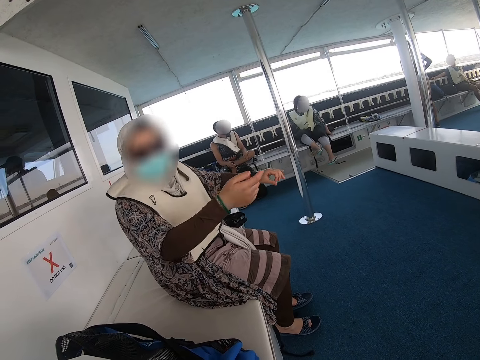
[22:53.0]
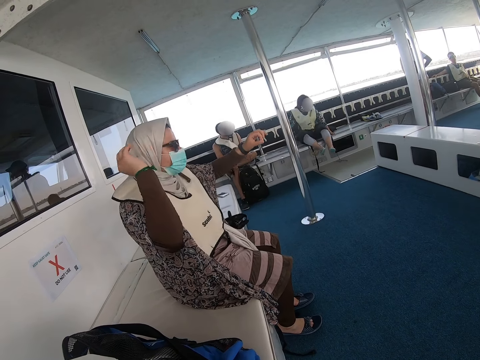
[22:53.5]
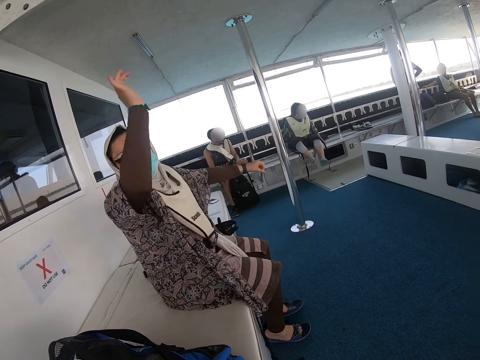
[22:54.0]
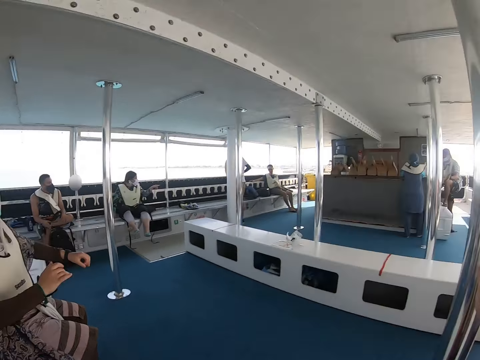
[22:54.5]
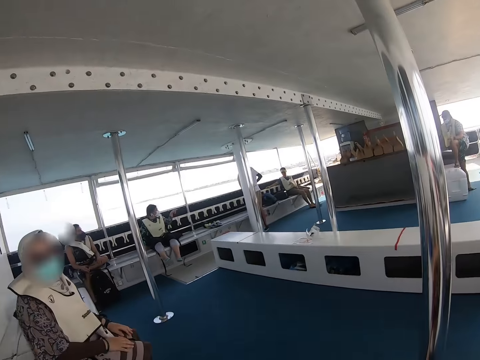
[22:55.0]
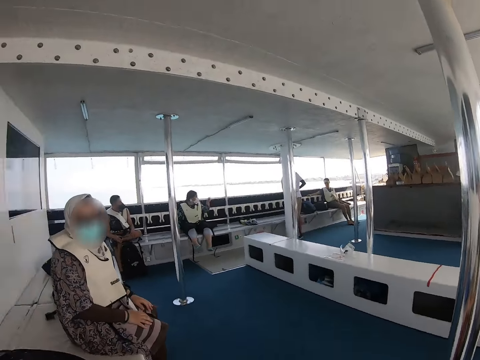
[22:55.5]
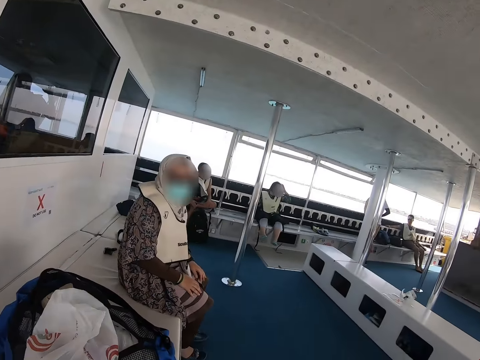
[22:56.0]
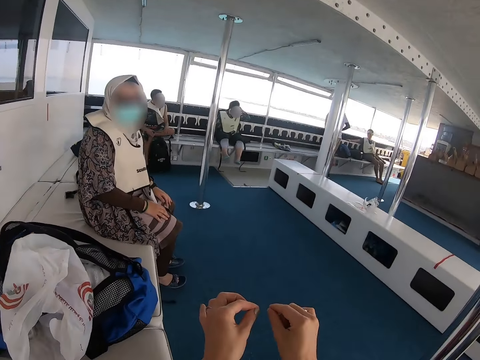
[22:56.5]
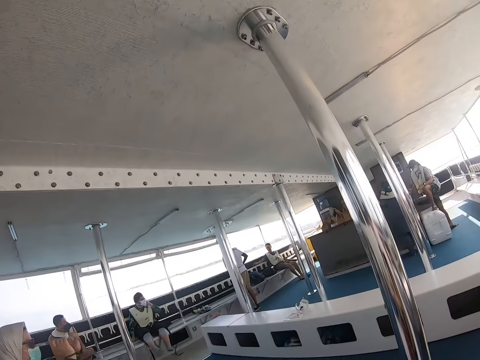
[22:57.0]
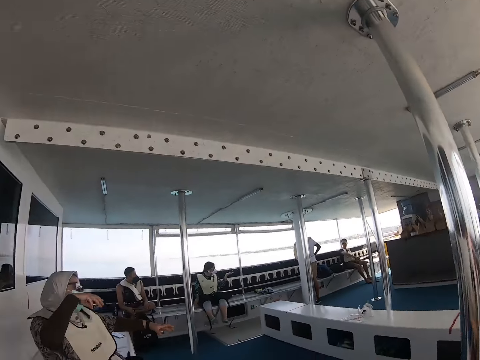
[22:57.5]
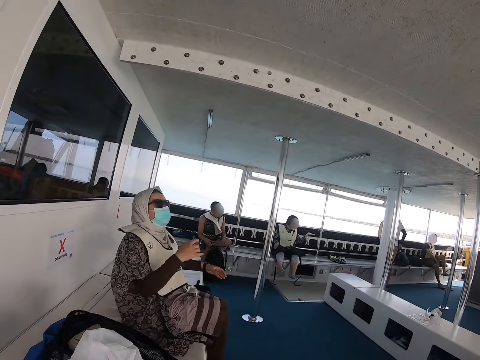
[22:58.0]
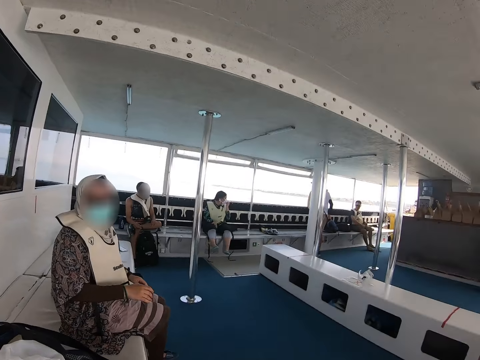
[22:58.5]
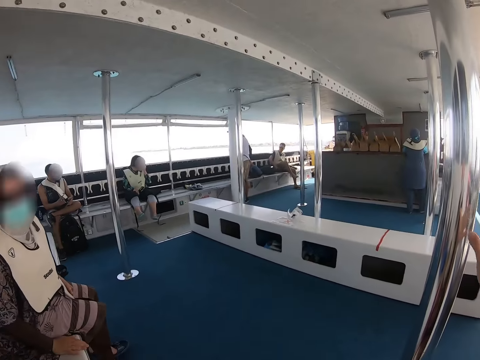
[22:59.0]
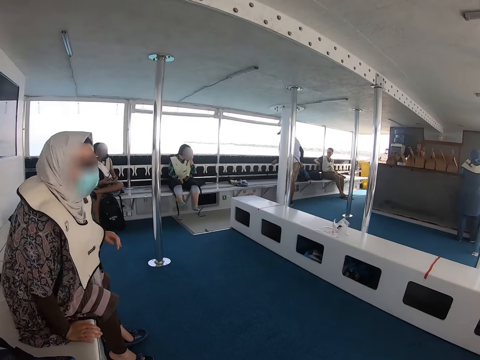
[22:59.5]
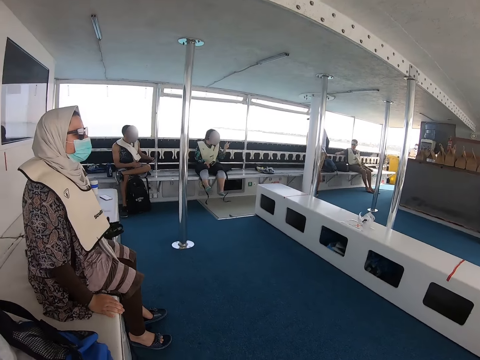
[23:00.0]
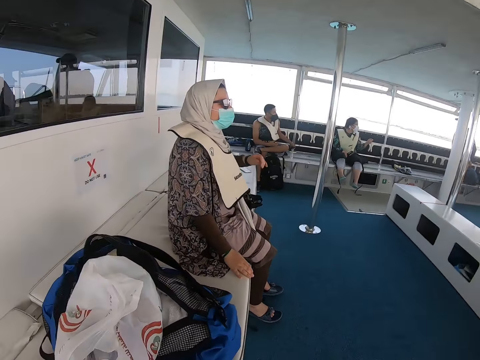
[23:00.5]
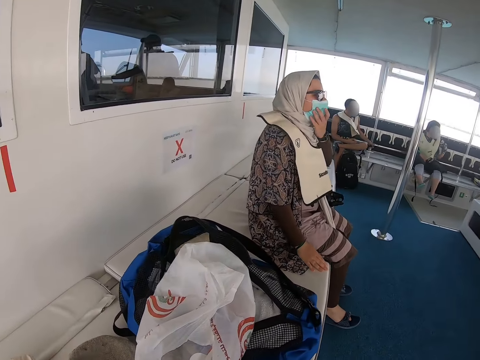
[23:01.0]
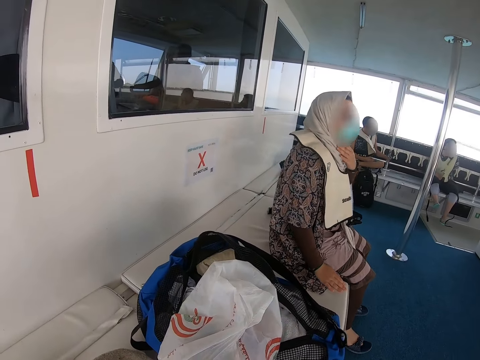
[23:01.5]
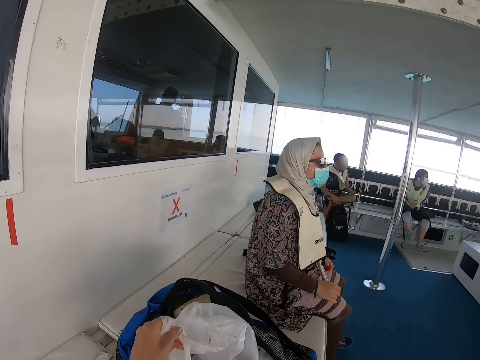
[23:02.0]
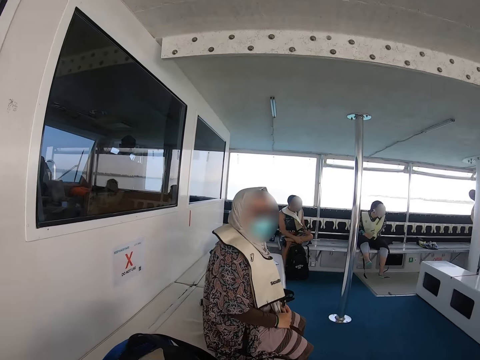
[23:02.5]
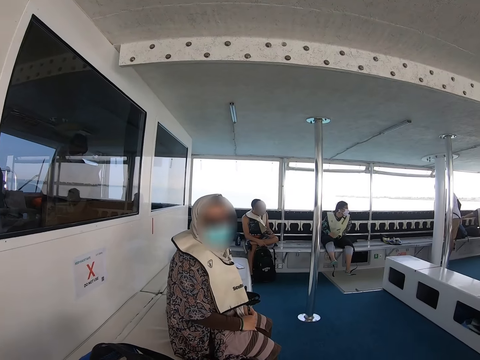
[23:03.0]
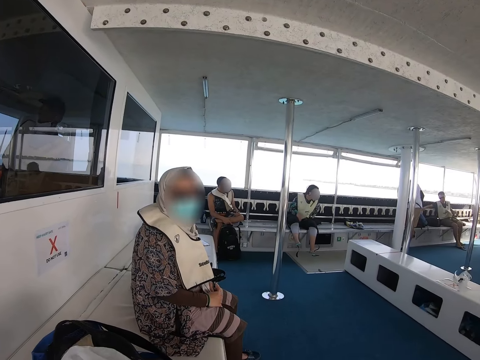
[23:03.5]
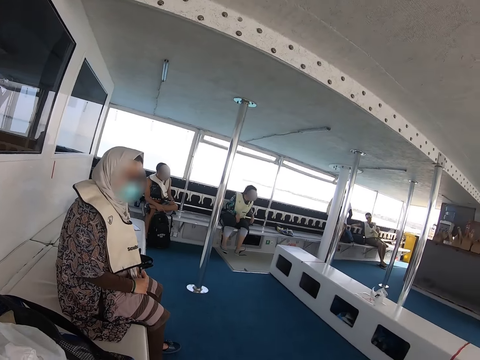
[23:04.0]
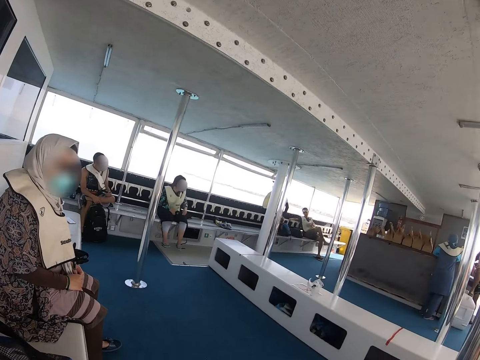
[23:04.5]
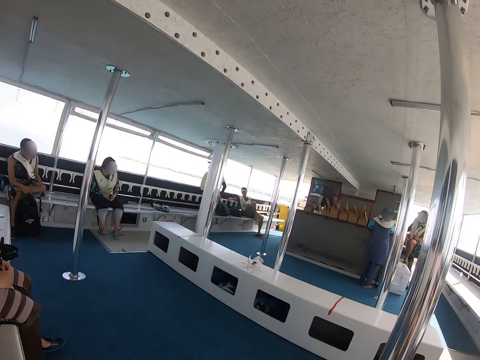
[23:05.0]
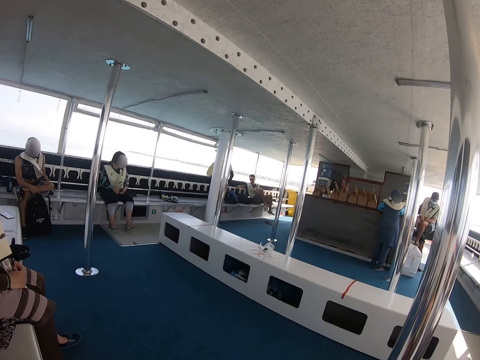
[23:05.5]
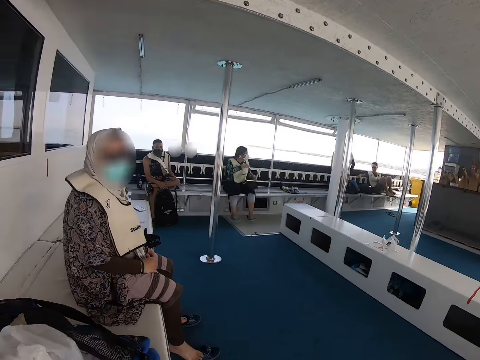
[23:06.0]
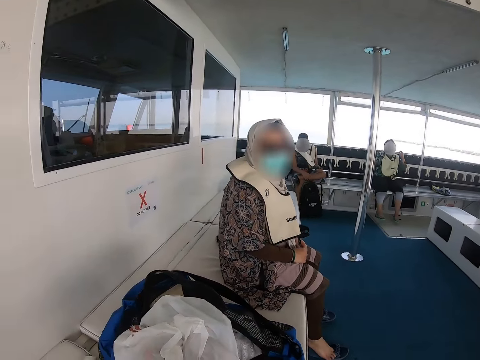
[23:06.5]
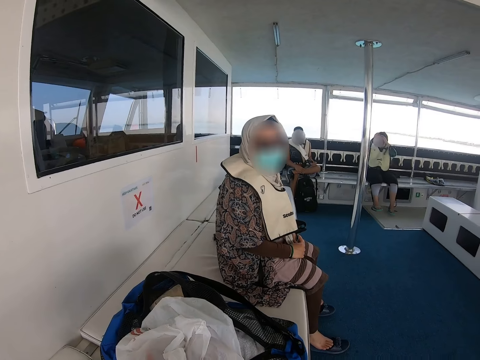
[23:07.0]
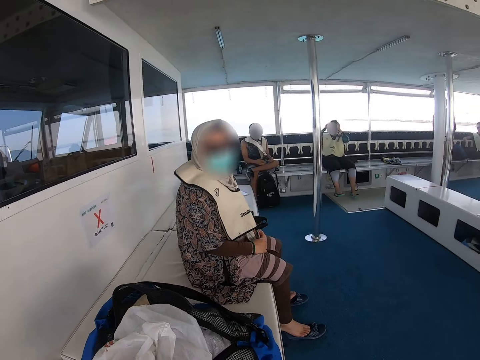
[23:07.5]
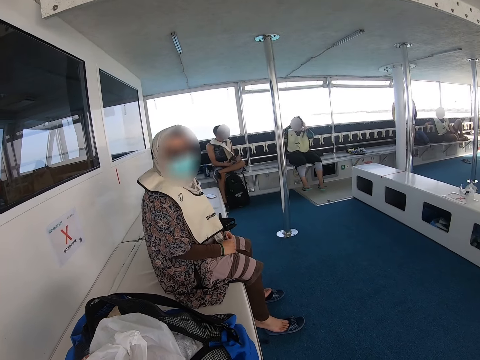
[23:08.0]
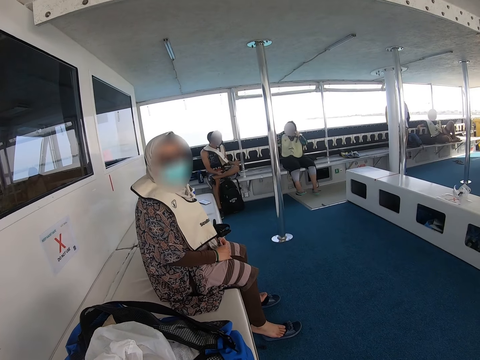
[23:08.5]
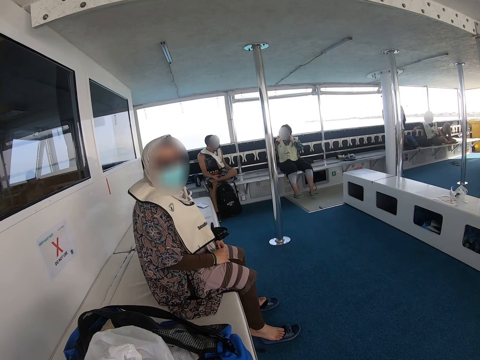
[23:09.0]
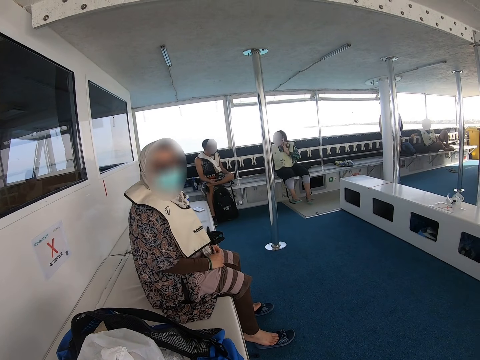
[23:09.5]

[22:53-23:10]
A lady adjusts in her seat. The camera wearer holds a plastic bag. They look around. Another lady converses with a man.

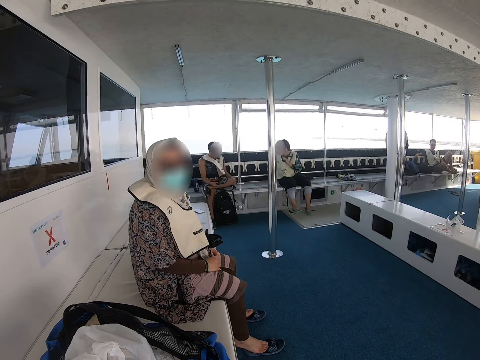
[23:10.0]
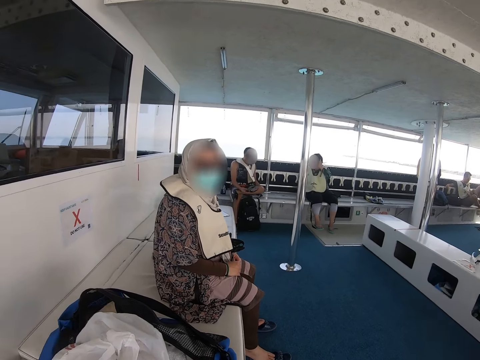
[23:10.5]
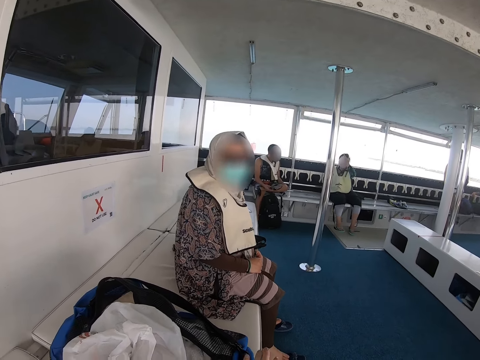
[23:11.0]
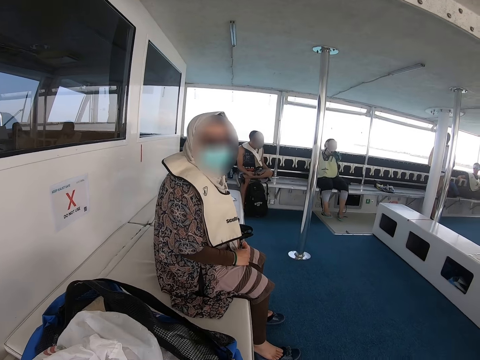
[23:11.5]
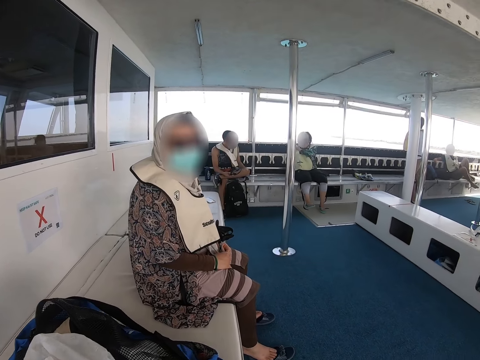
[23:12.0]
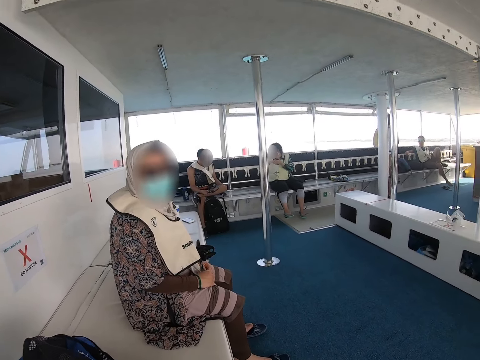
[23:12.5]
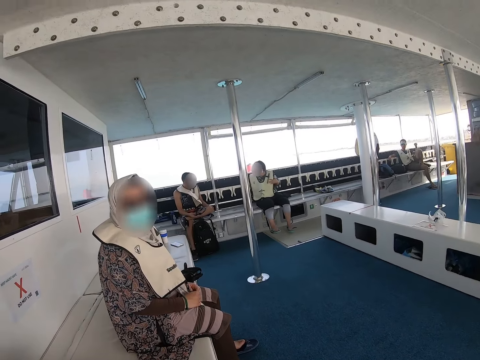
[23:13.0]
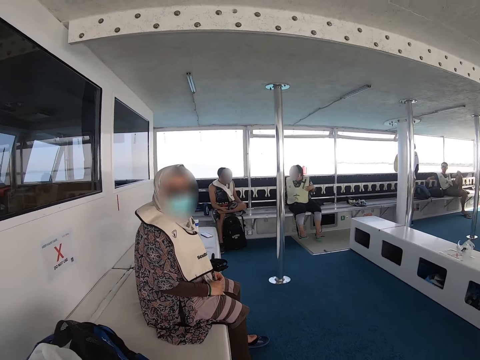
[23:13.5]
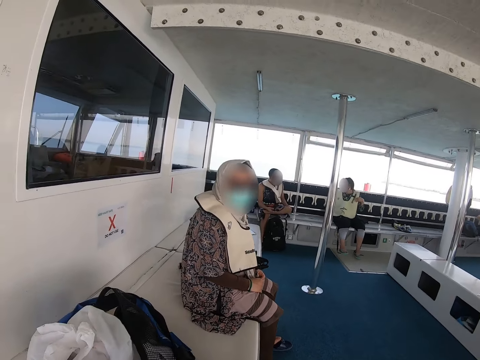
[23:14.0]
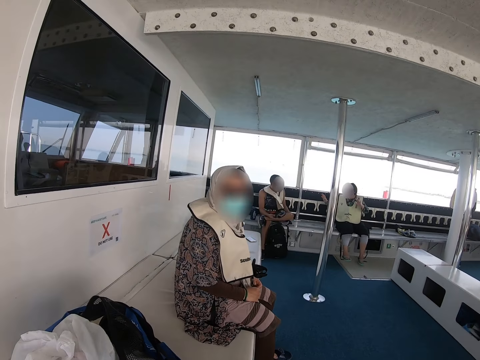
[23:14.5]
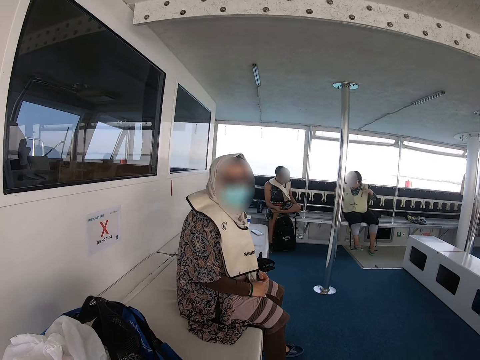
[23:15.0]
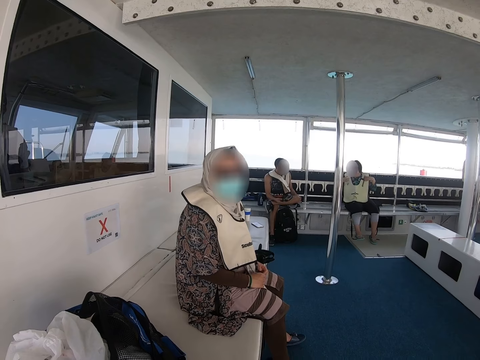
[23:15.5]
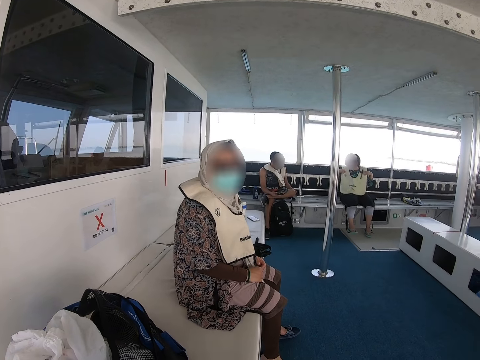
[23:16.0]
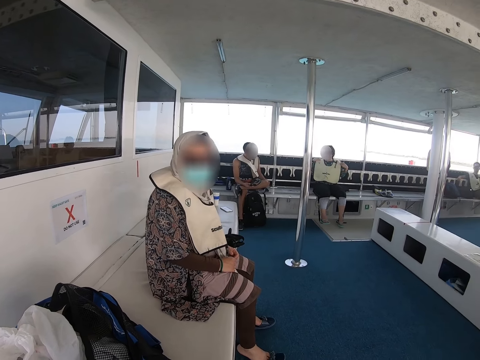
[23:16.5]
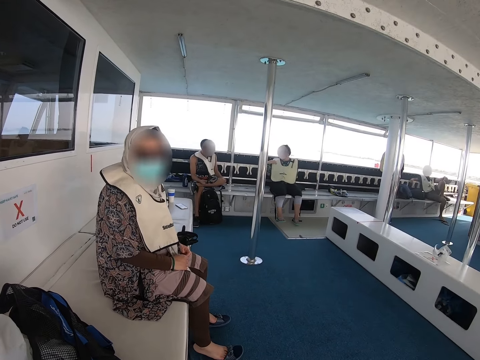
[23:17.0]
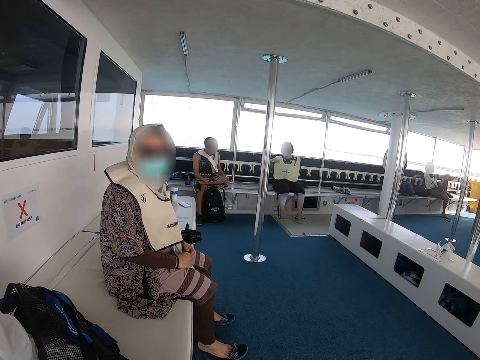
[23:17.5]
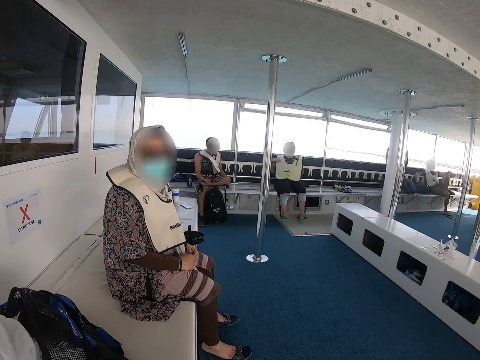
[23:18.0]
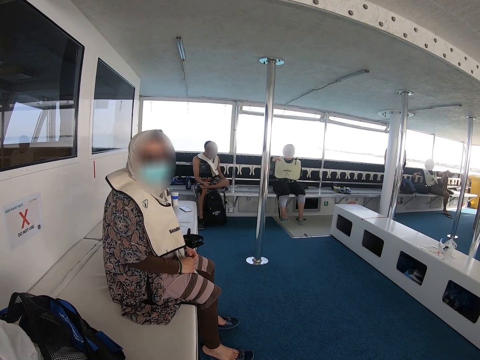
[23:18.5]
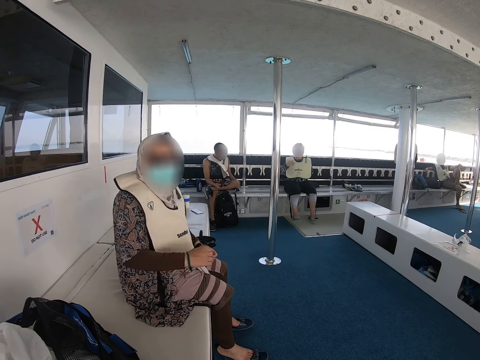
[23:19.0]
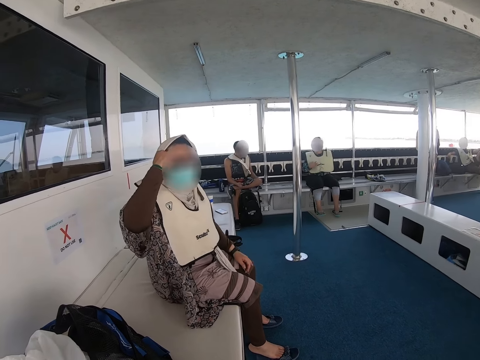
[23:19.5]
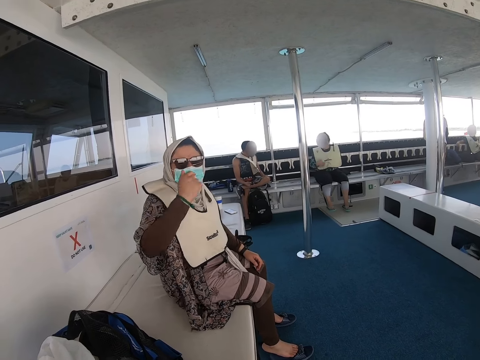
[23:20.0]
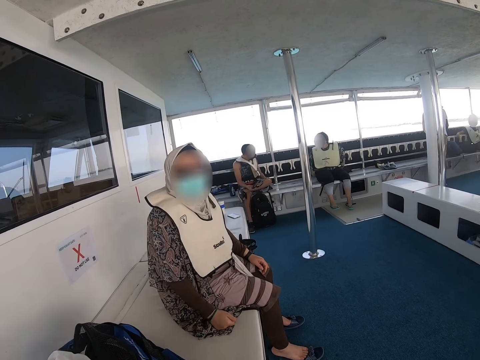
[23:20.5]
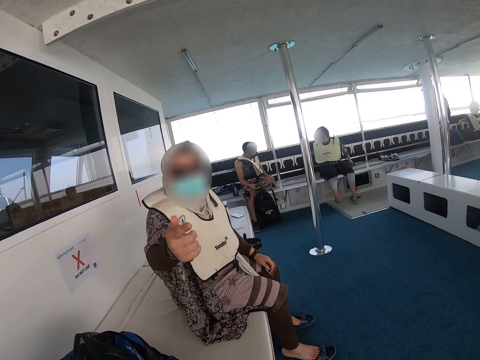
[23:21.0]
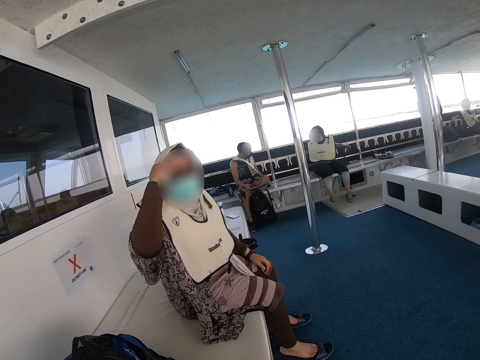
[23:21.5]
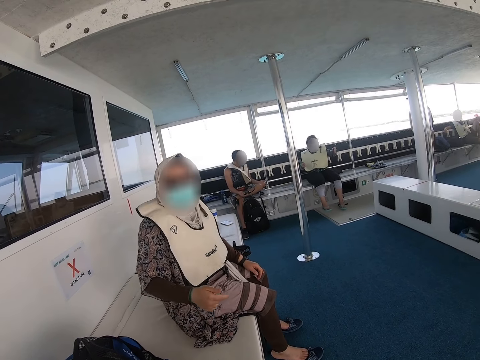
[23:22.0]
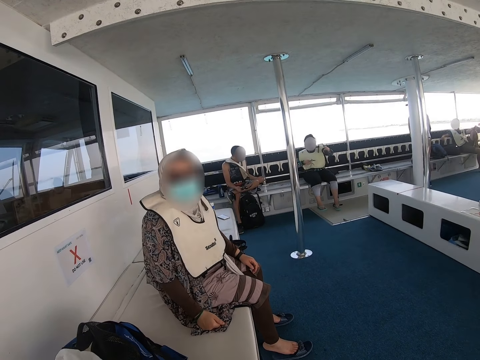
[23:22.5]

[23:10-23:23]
The lady touches her forehead. The lady talks with the camera wearer.
